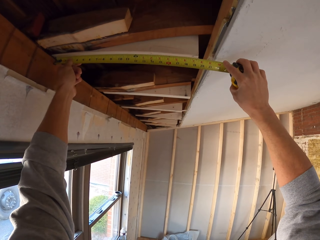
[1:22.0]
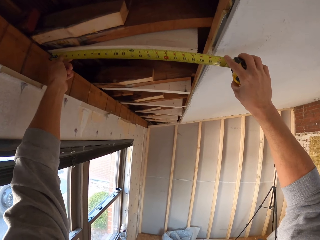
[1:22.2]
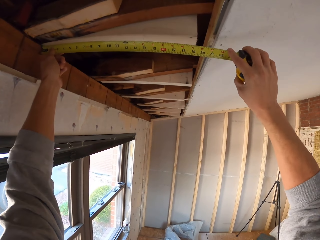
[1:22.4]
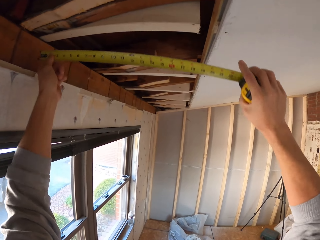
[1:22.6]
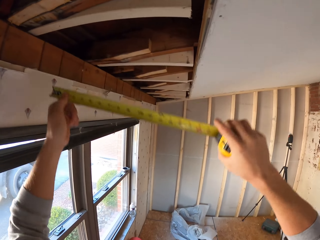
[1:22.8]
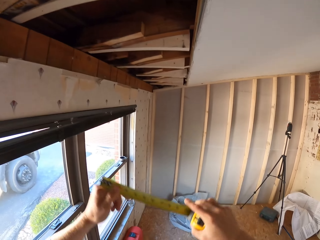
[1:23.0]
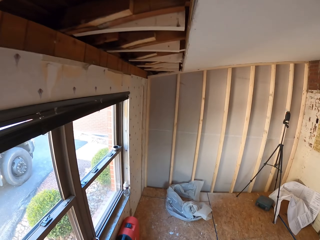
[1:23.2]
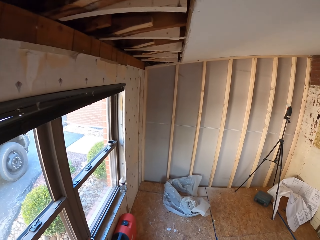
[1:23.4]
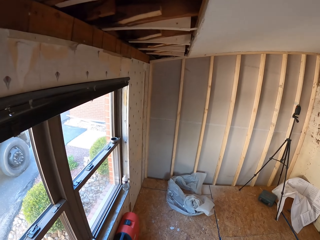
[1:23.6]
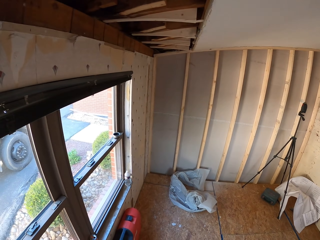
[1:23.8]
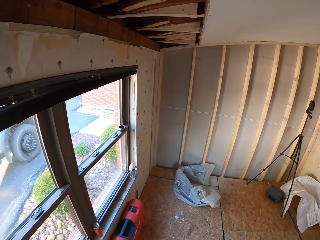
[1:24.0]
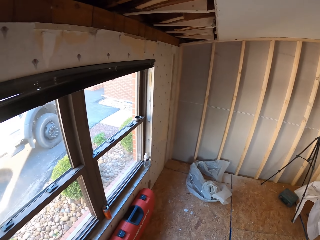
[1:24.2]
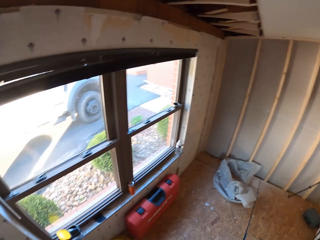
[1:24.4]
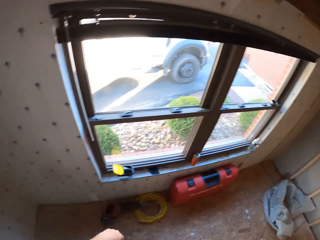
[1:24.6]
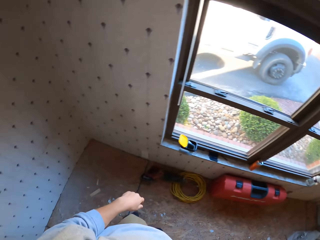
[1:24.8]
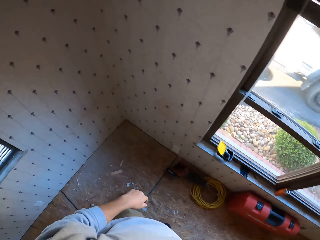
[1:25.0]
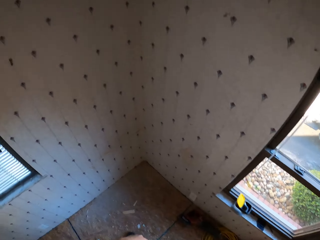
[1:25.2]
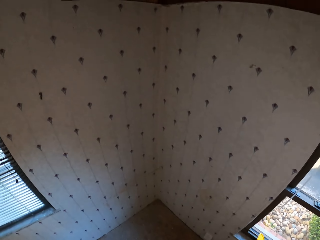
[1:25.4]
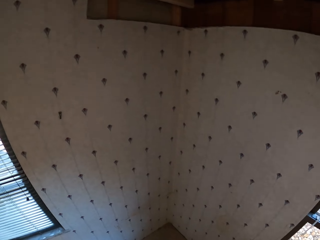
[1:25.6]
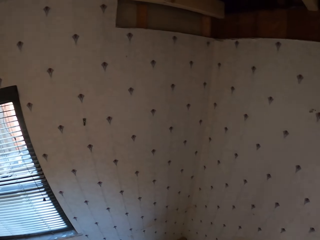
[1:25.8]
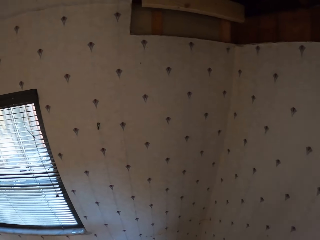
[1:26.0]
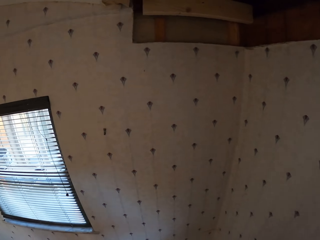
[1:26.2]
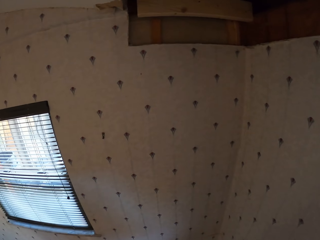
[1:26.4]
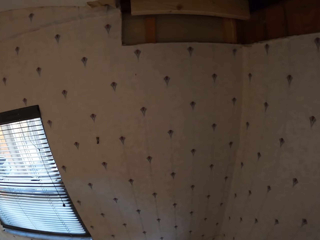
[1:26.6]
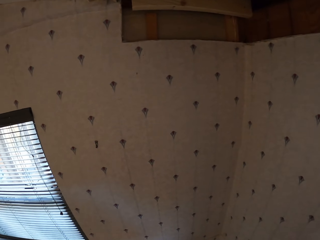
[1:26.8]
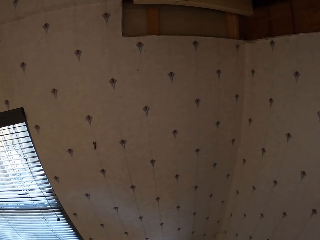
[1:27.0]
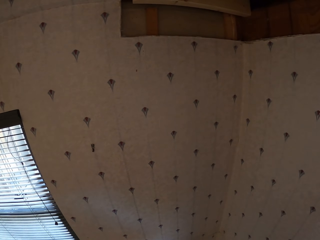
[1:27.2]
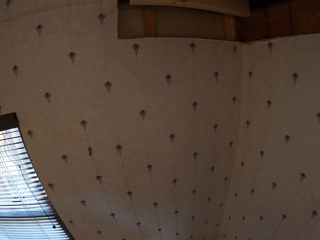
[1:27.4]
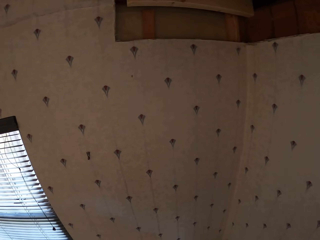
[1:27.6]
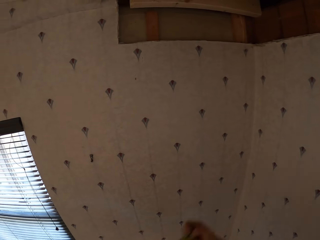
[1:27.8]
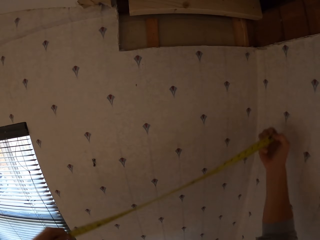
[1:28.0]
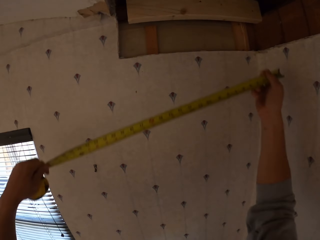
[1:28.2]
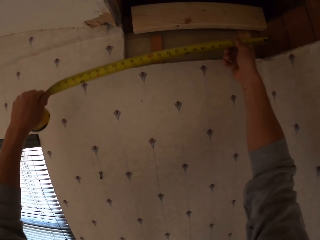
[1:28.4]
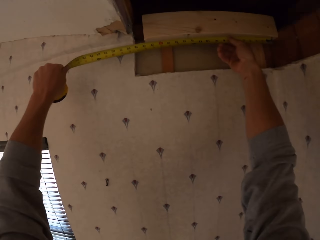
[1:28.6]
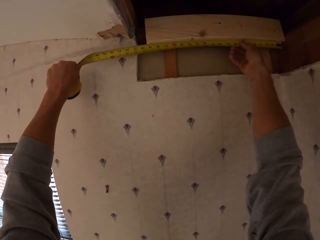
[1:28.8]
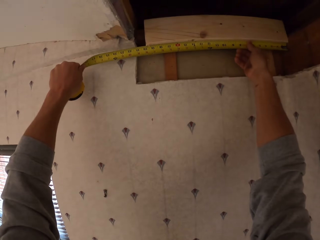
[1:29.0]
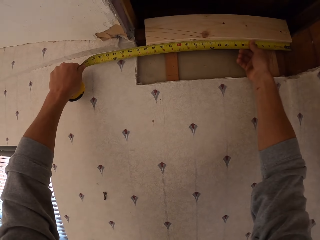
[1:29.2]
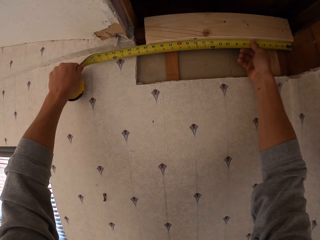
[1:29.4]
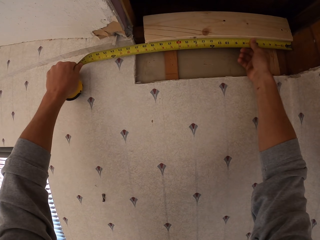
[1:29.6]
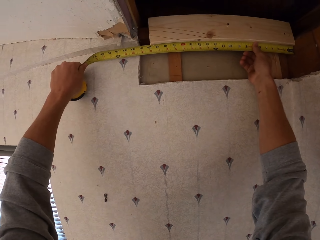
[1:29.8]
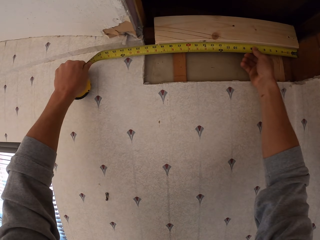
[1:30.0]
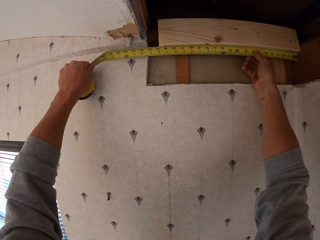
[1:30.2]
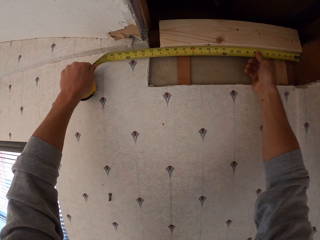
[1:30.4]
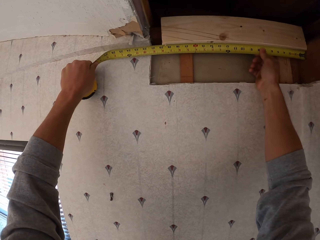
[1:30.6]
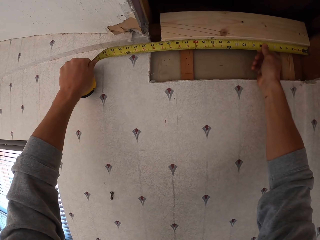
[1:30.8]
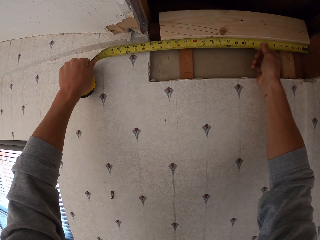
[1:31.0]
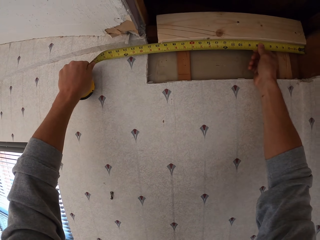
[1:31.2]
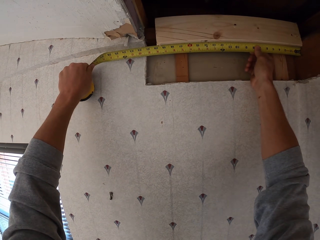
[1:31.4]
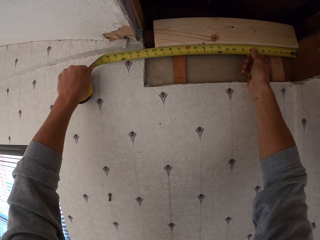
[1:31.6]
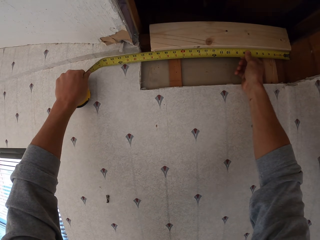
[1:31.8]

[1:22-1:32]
The camera wearer looks around the room. They turn around. They measure a ceiling board.

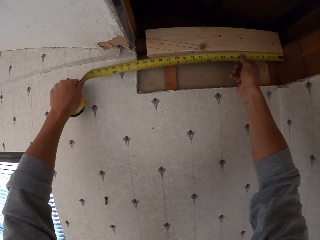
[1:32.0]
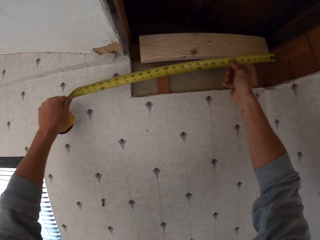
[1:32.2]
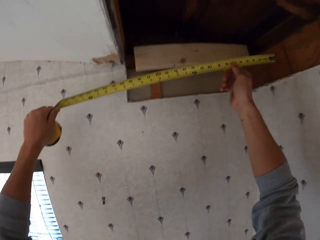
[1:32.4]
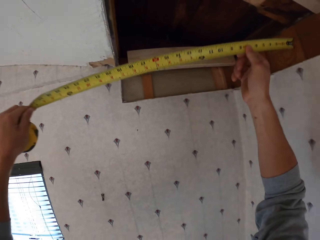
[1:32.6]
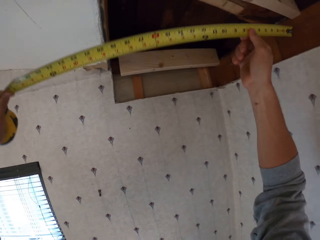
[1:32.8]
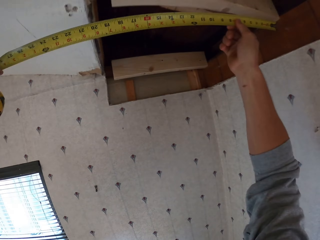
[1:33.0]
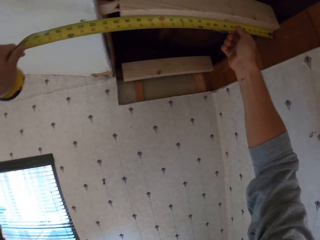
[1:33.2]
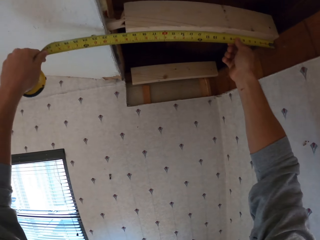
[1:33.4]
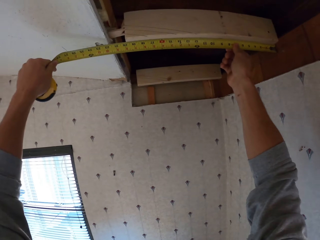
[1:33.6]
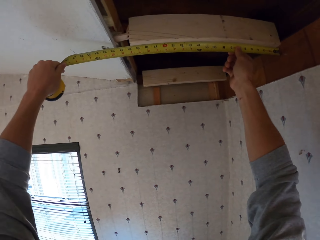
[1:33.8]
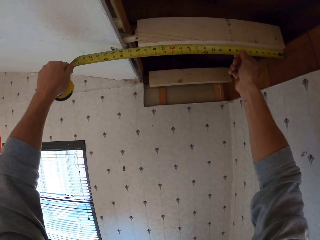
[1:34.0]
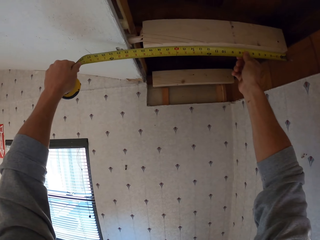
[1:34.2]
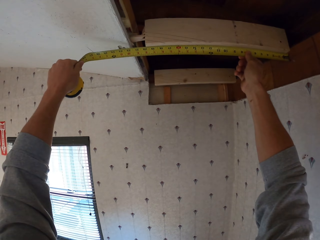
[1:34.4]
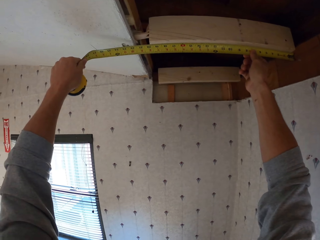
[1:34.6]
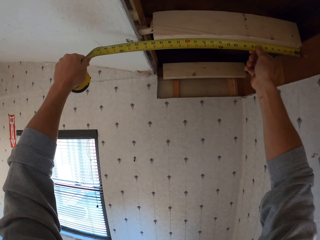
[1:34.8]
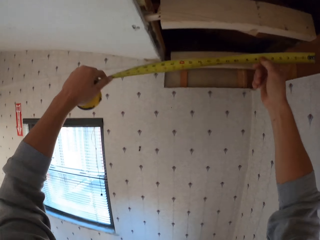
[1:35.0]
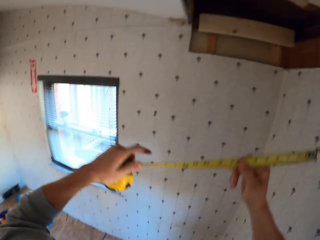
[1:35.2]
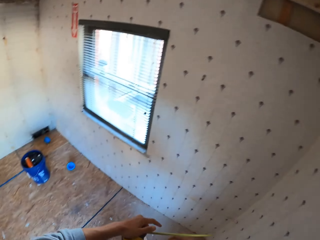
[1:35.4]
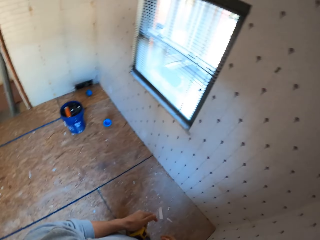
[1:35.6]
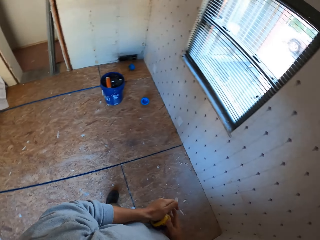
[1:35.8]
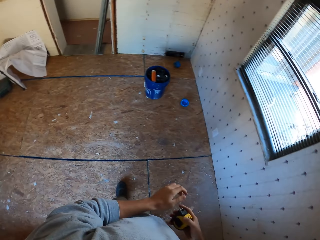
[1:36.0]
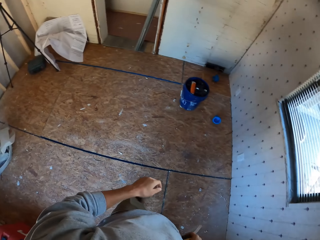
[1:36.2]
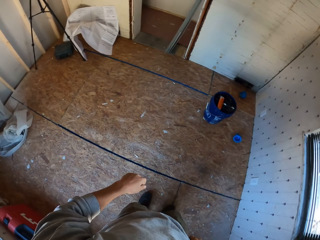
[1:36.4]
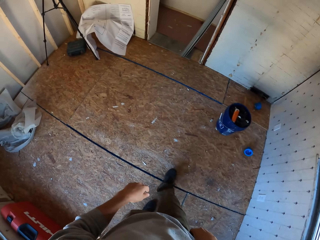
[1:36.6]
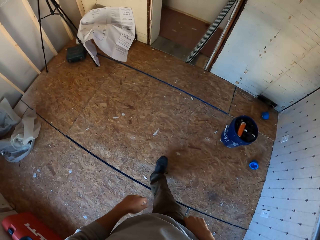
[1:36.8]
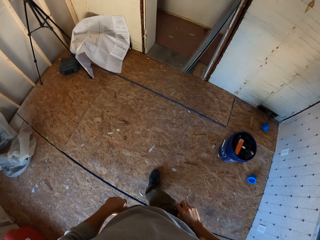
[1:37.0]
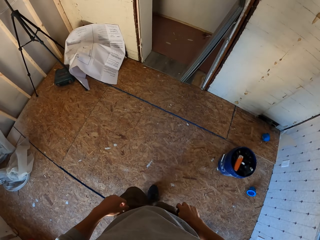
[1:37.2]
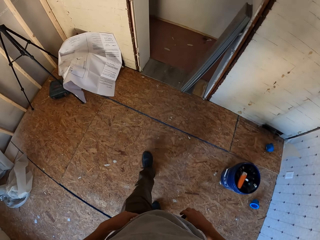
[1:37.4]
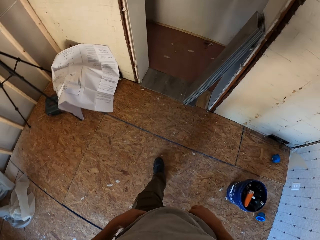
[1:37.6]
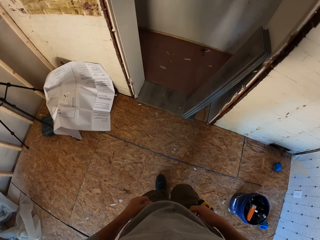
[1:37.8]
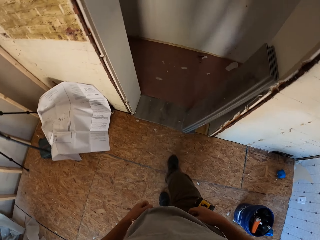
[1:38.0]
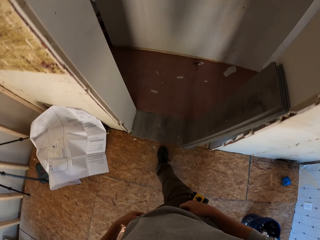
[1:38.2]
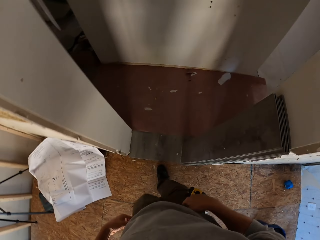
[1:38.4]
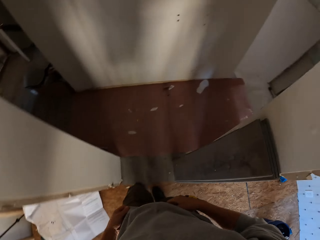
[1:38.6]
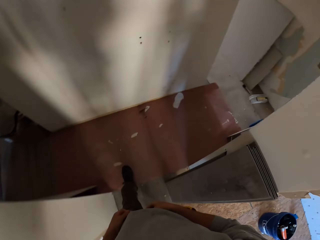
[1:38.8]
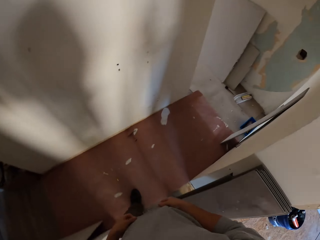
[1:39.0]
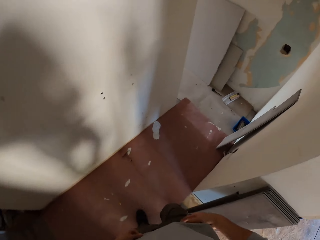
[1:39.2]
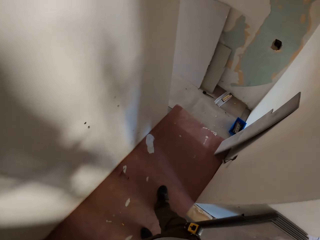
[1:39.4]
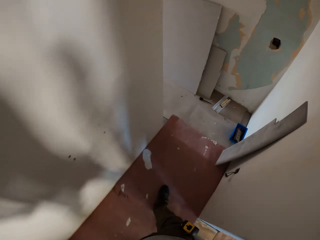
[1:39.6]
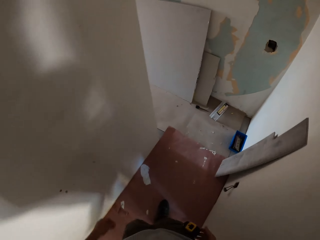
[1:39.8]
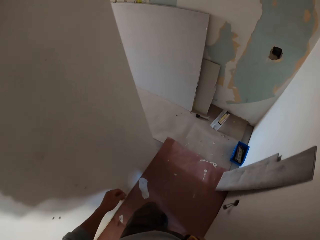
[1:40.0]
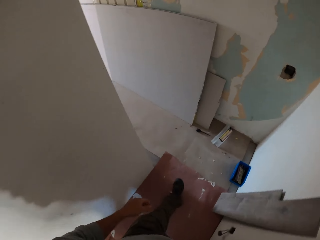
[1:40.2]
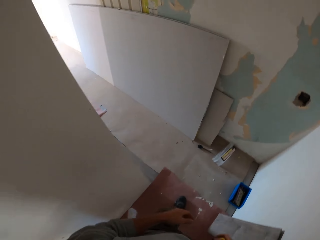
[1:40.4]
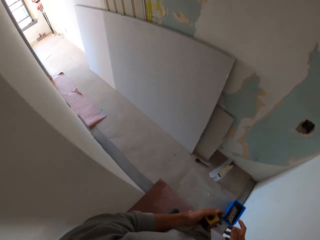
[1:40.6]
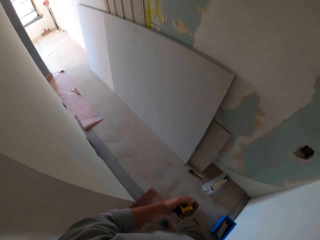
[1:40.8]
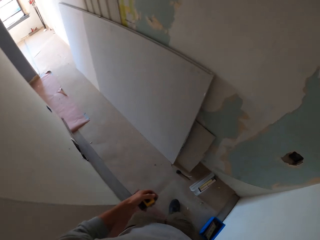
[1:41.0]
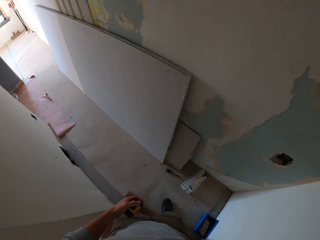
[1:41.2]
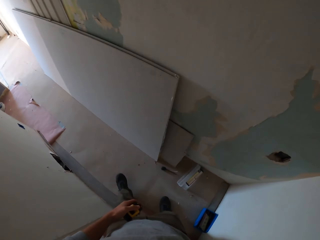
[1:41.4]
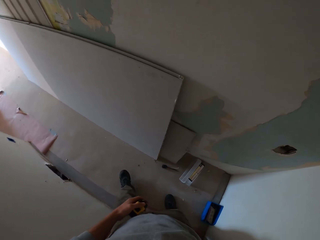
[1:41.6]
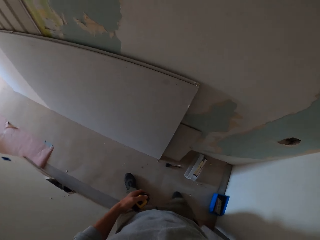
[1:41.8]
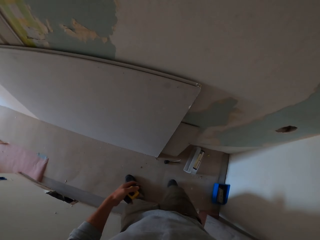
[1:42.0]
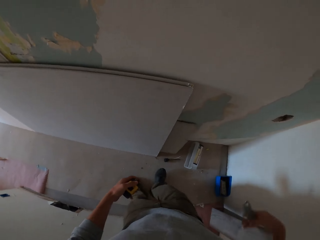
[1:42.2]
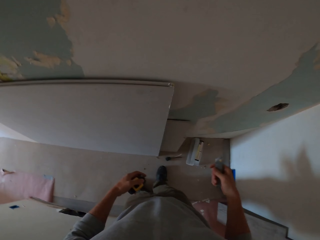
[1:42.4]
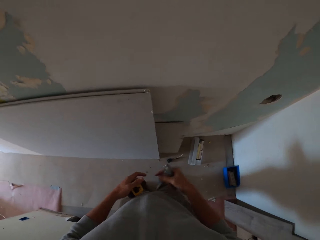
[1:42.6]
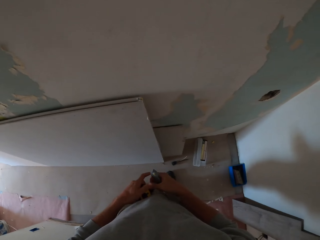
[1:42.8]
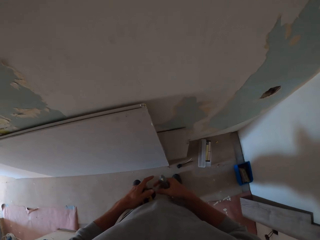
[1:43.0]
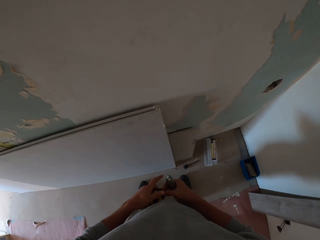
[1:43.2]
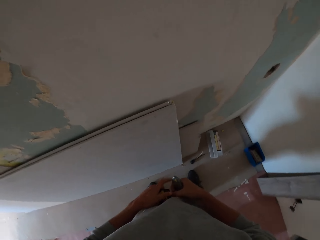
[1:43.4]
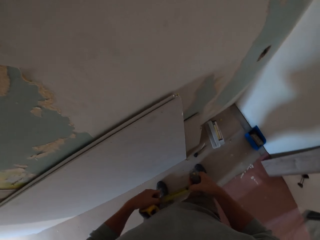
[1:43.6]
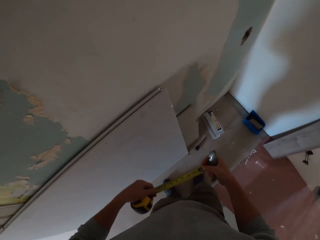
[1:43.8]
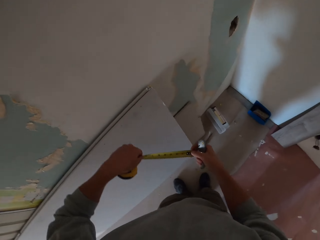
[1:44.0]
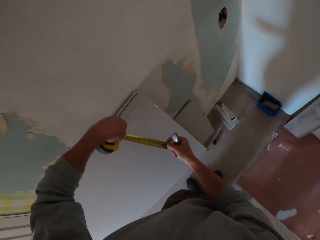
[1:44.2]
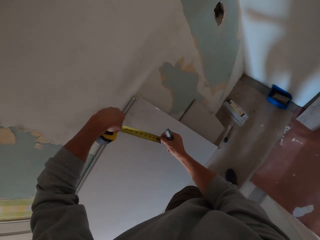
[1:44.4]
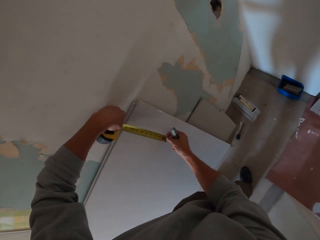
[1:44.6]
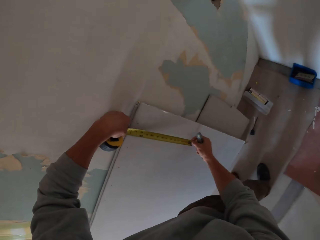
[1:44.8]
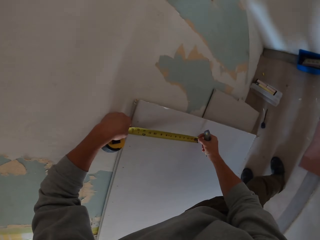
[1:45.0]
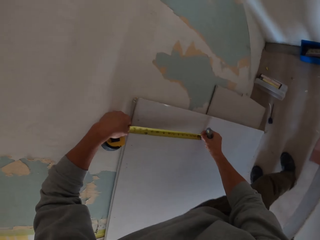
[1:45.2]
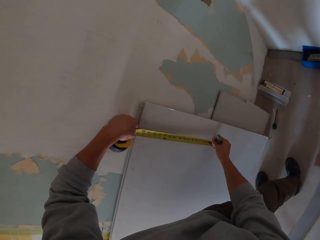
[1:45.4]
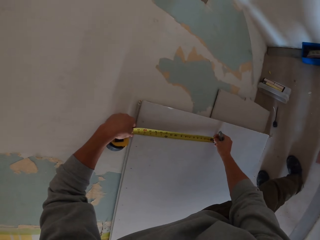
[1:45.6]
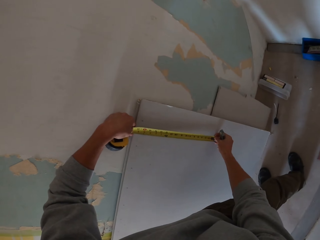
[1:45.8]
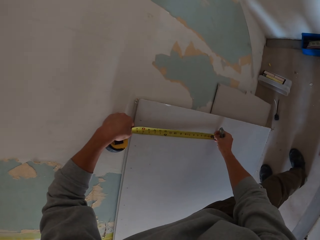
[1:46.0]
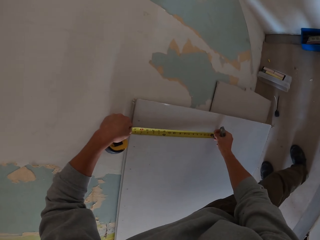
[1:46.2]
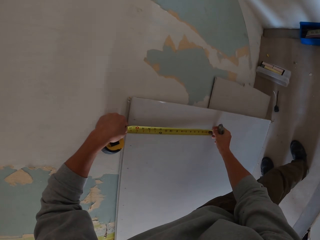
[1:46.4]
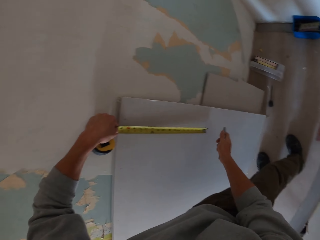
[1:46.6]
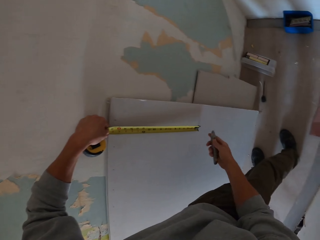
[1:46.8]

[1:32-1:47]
The camera wearer turns around. They measure the ceiling board. They turn around. They look around the room. They turn around again. They walk around the apartment. They hold a tape measure. They stare at the ceiling board. They turn around. They measure the ceiling board.
